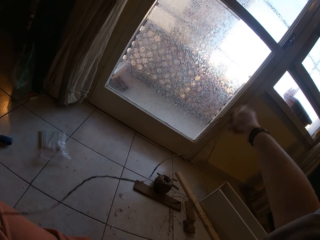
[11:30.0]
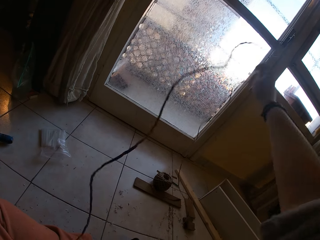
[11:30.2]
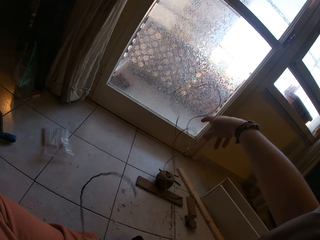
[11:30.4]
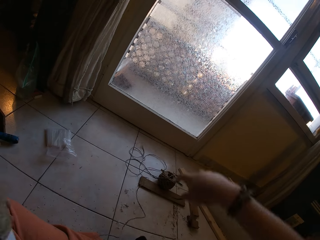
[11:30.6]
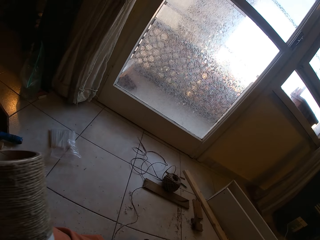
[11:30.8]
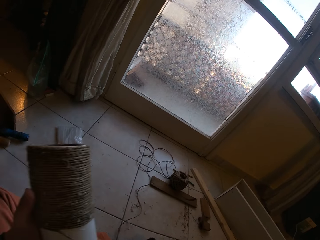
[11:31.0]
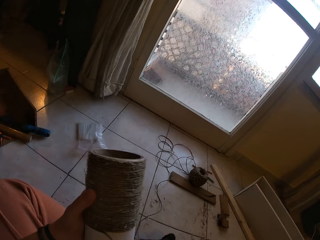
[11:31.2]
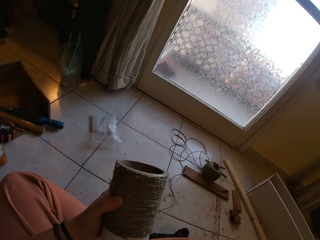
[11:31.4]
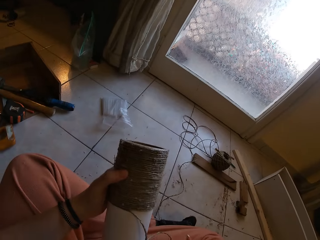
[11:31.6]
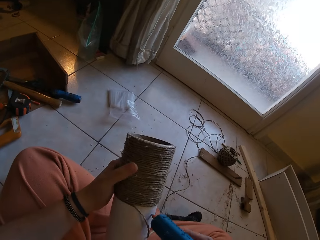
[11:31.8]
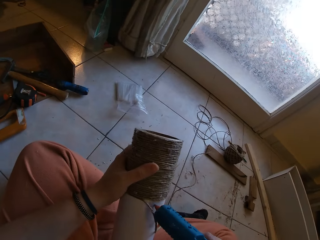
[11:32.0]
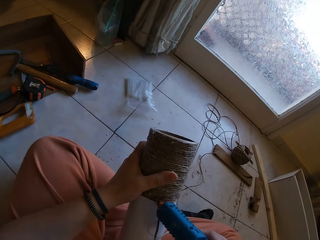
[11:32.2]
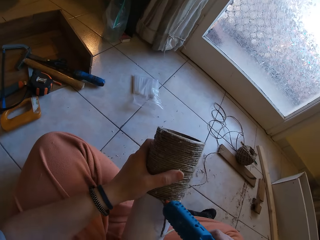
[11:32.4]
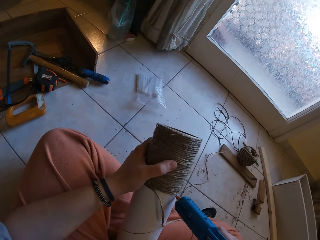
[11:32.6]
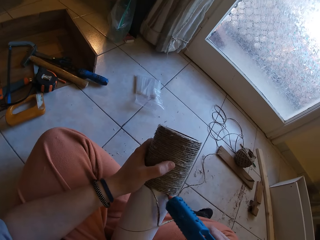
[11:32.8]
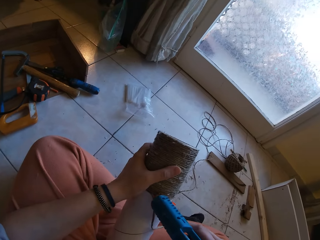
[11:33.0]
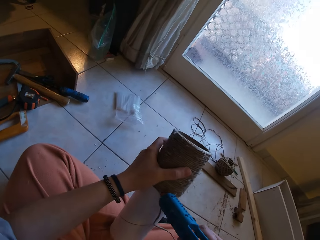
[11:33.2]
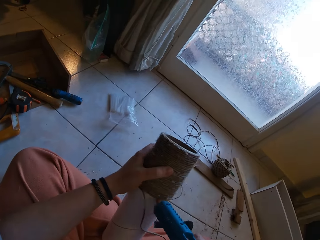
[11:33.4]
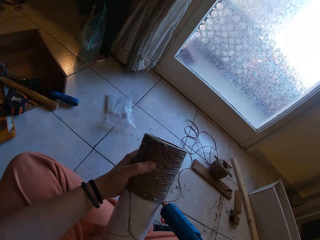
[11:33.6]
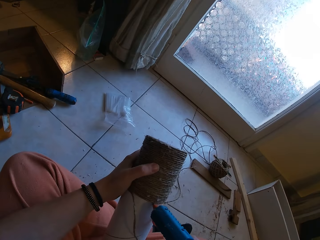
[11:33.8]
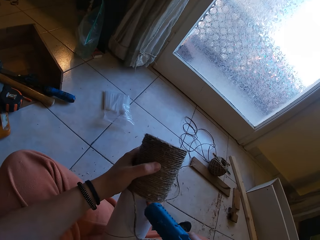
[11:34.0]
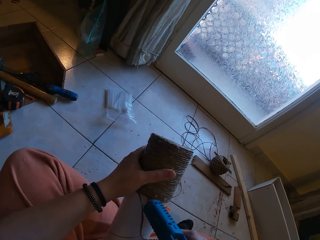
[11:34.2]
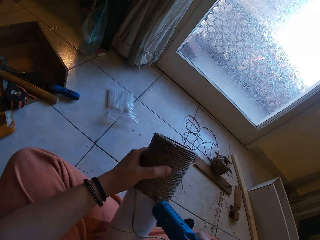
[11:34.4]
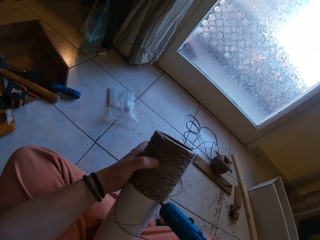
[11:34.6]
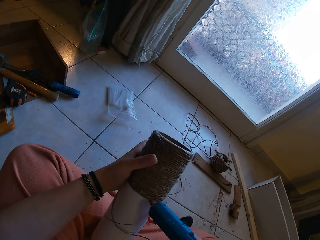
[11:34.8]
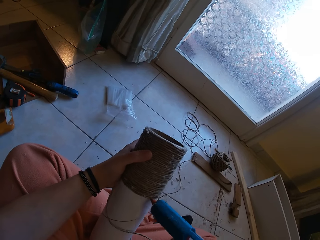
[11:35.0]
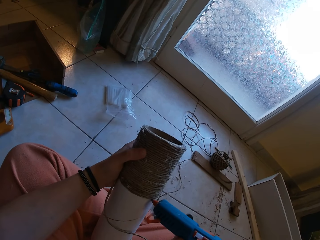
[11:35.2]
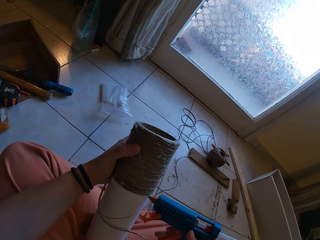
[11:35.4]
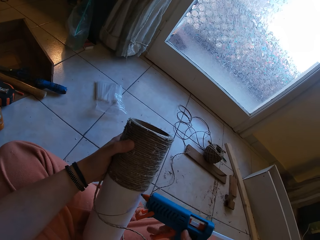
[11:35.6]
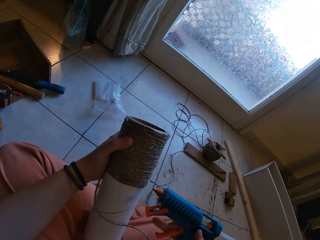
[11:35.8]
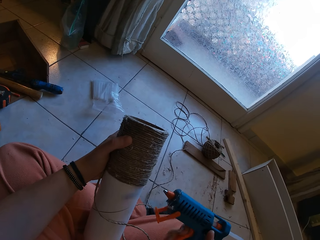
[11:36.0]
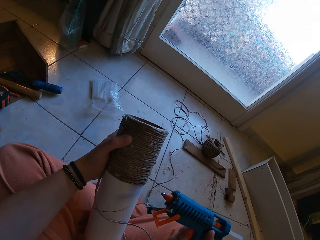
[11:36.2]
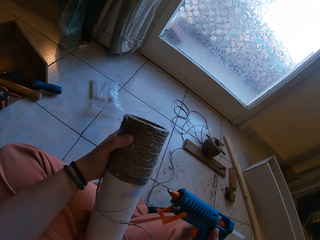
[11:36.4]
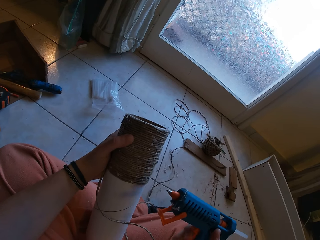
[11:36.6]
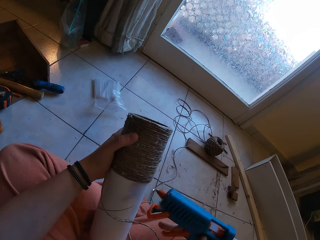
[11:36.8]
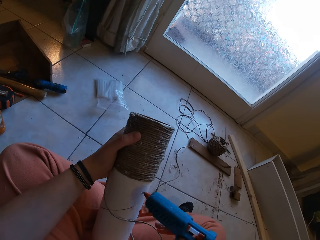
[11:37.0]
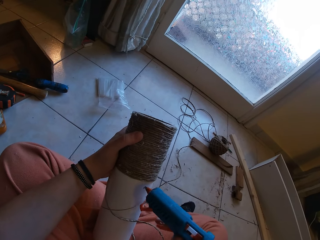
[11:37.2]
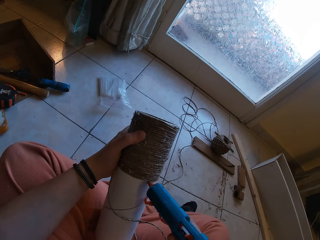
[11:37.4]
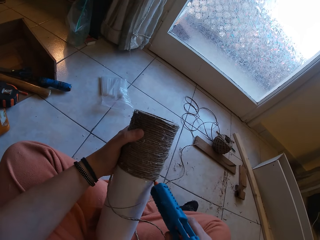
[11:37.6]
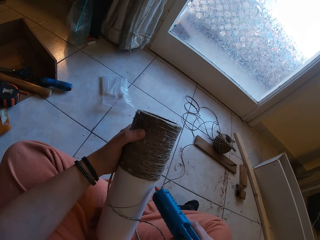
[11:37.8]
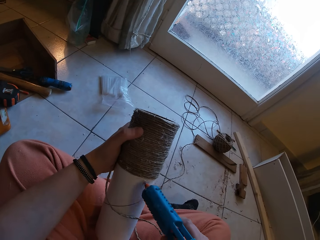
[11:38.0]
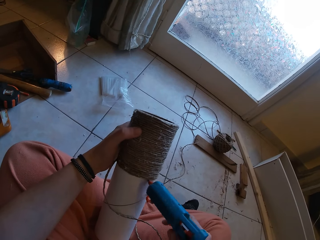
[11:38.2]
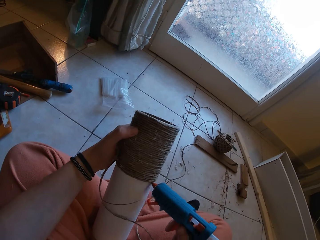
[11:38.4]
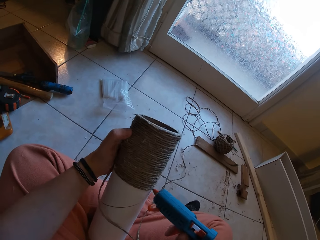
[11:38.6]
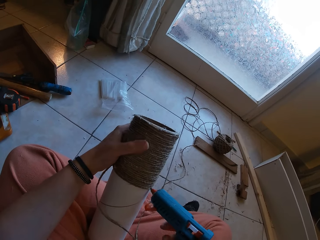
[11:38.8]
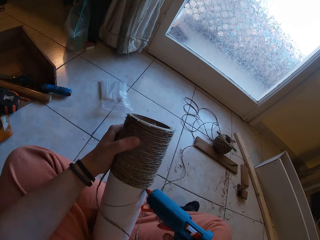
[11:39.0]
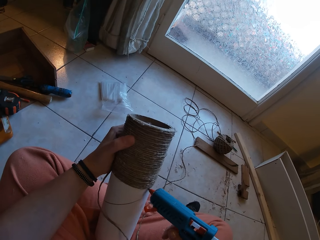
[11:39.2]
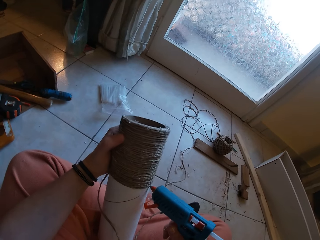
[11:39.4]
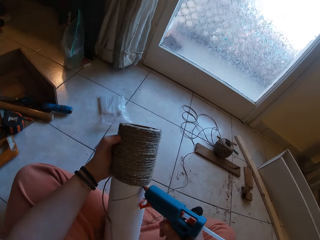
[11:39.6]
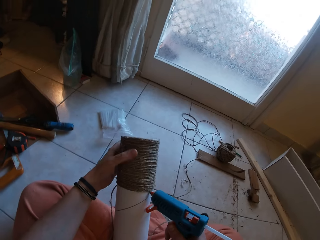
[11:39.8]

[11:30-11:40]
The camera wearer applies glue on the yarn with a glue gun in his right hand.

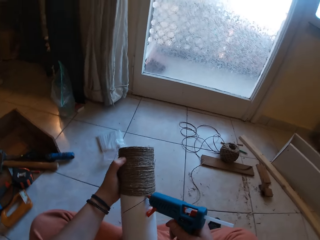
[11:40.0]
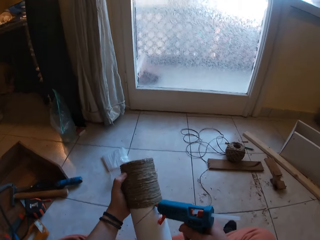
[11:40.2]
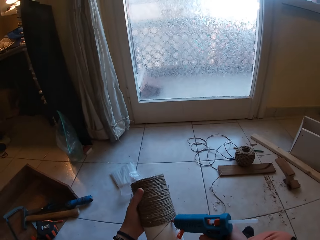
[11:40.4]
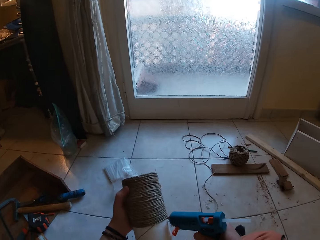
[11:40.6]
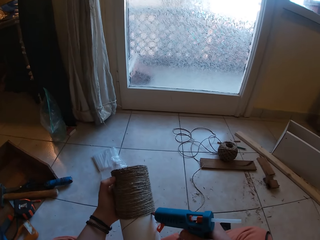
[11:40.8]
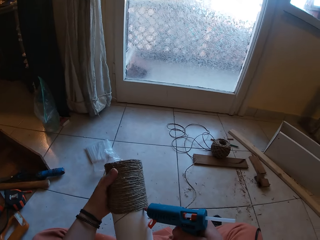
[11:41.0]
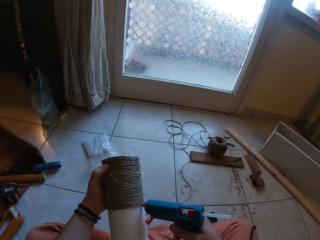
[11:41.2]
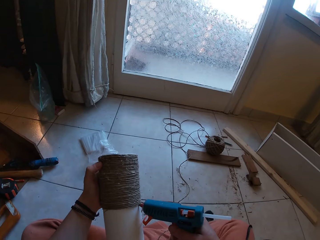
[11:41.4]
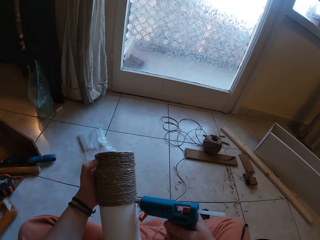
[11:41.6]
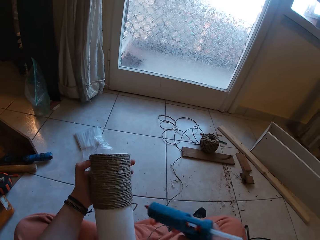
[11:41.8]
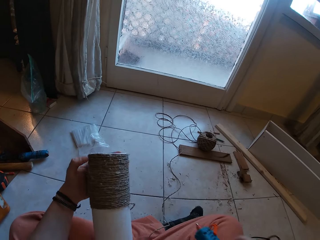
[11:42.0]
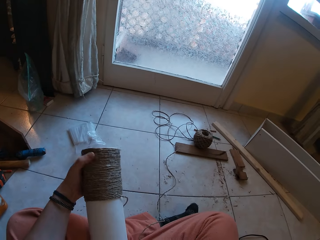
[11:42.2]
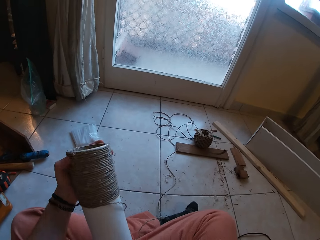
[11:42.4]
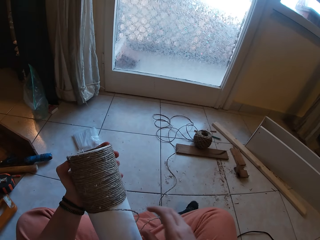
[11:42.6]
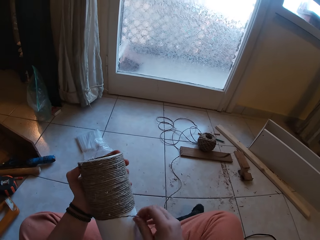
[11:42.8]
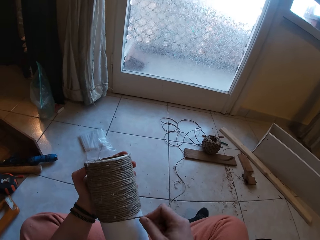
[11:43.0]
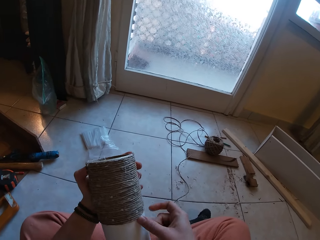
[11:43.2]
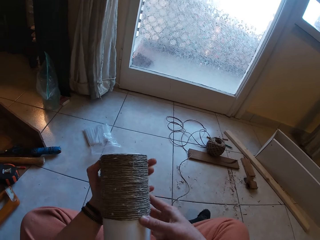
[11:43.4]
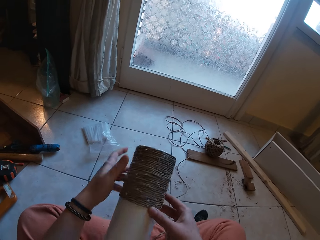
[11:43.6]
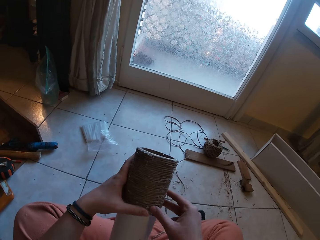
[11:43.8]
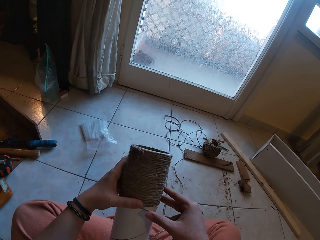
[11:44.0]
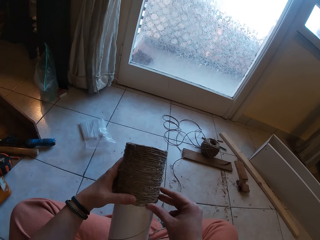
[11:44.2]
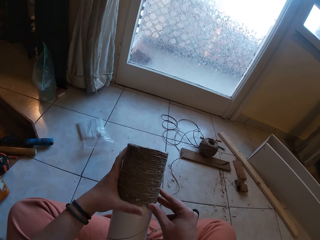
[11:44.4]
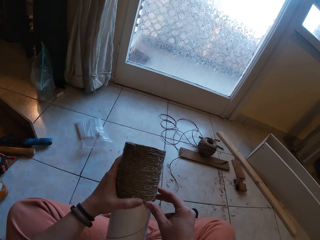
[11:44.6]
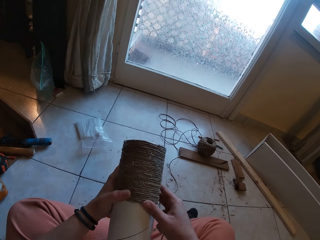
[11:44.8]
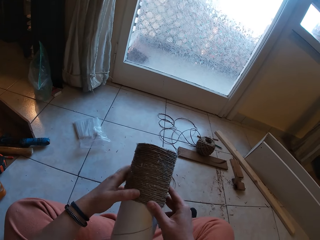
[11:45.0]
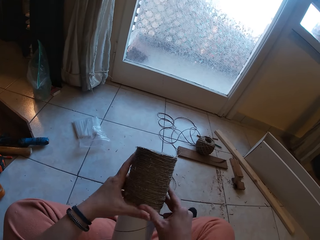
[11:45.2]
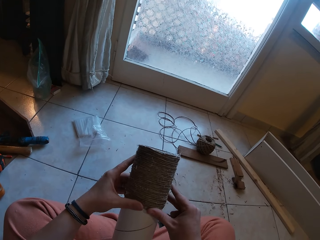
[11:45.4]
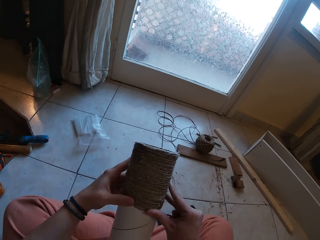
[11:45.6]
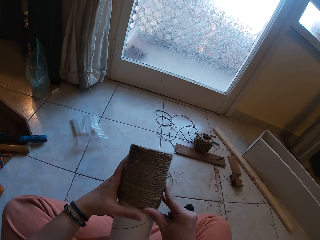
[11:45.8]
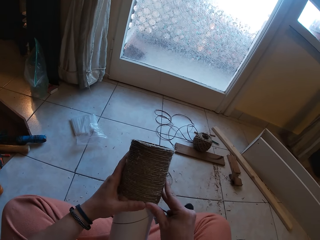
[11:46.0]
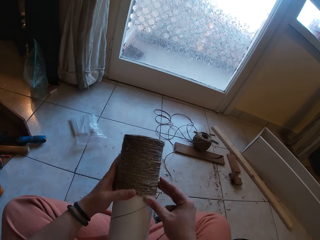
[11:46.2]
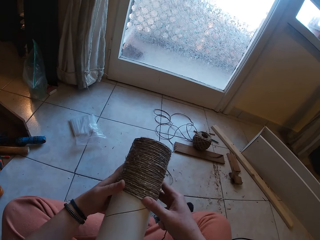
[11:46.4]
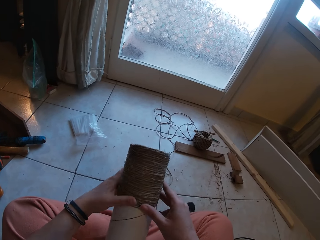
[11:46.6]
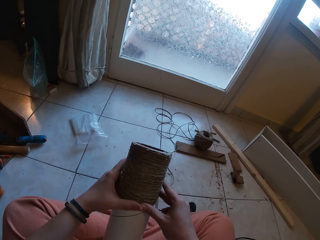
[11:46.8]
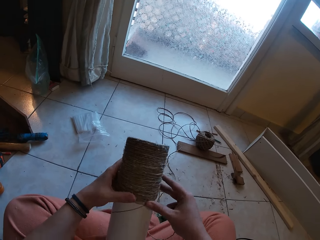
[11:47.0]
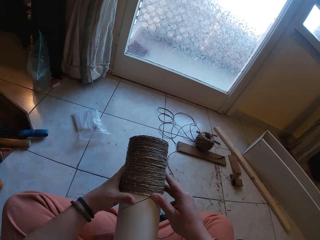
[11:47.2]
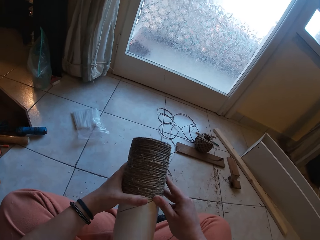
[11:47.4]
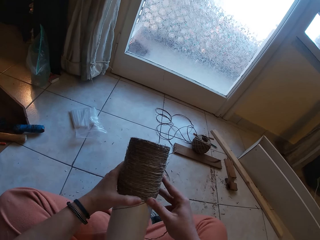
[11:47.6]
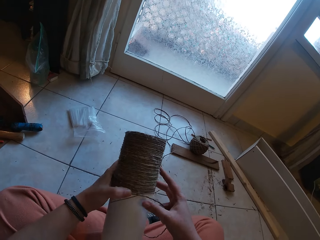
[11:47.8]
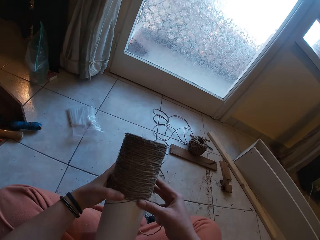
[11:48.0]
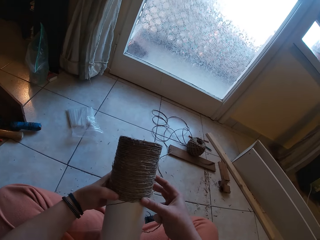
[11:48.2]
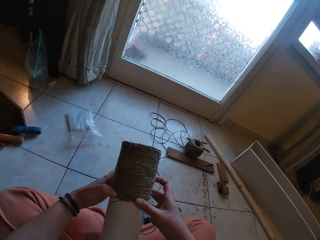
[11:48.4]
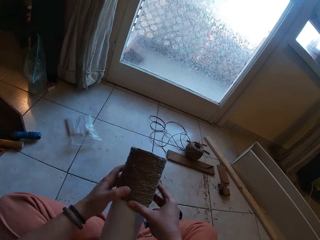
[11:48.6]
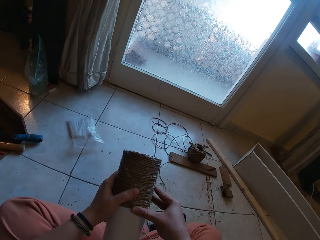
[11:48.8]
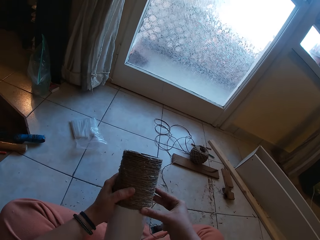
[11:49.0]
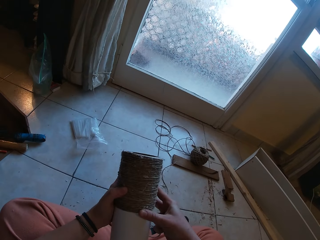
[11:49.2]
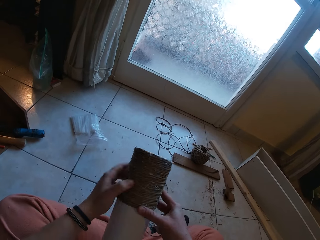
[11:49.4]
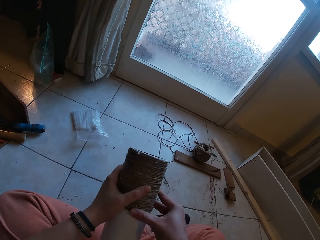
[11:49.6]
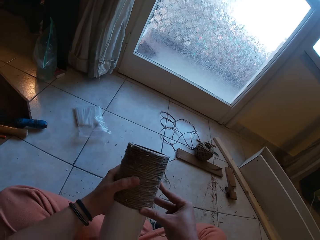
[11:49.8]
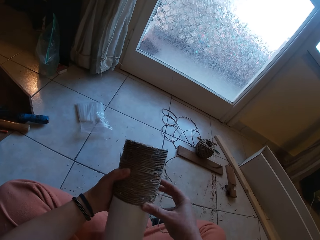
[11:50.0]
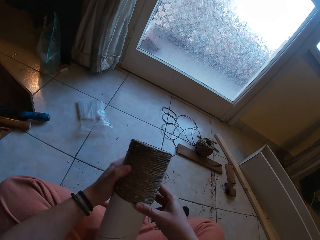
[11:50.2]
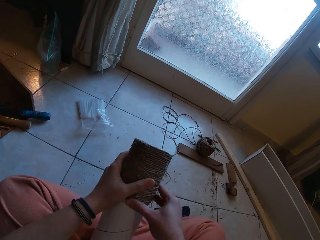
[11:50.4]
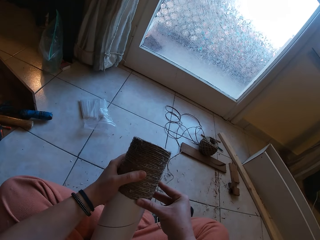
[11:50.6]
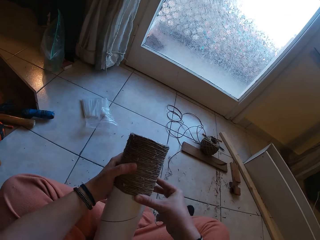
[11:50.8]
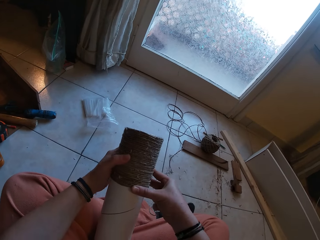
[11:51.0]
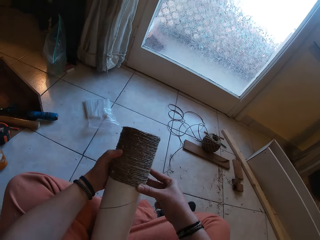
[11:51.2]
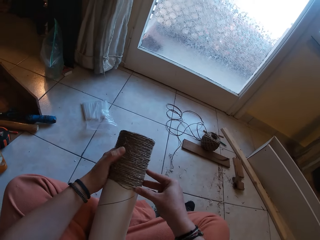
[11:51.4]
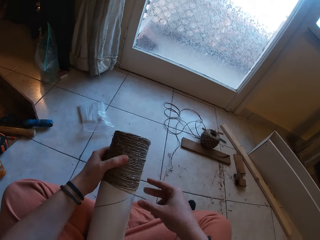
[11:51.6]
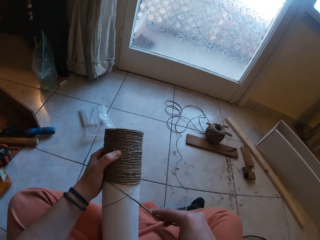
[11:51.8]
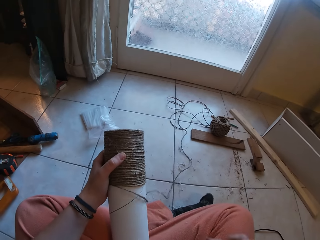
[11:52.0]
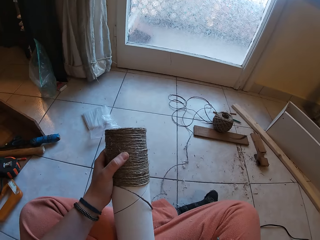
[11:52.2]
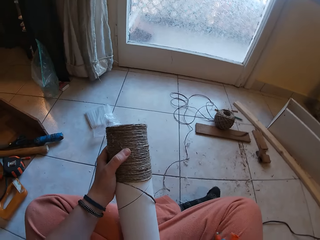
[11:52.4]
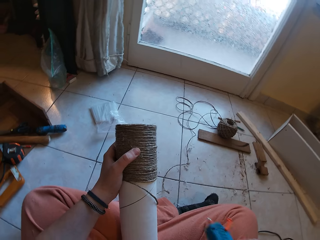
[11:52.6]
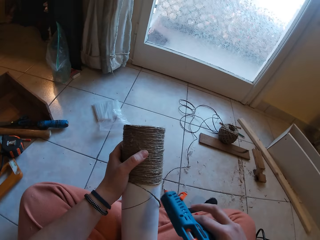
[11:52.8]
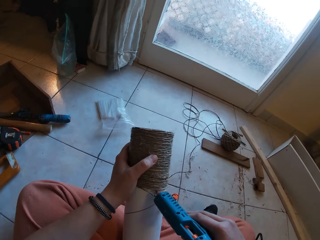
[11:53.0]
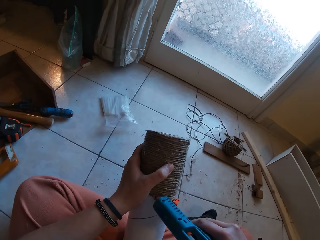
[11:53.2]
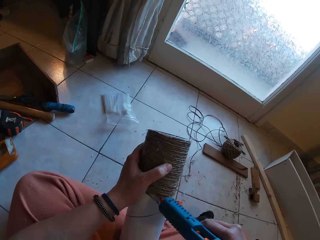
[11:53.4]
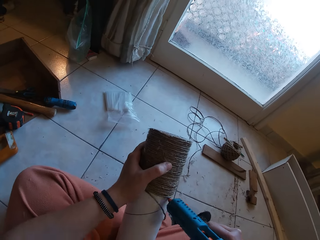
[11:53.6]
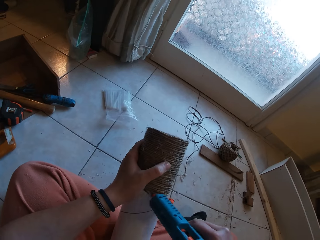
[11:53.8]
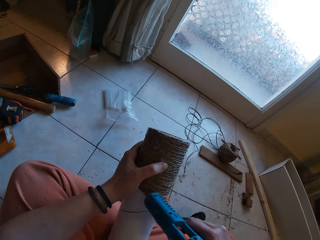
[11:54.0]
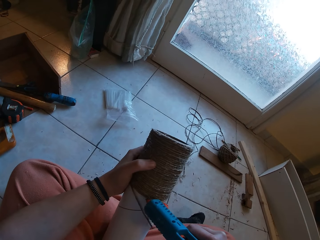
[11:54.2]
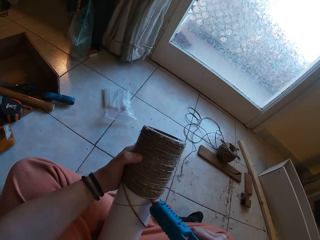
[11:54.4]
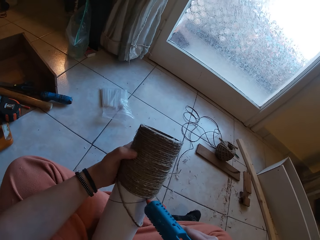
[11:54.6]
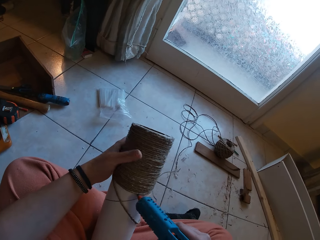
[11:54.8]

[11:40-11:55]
The camera wearer drops the glue. He glues the yarn around the yarn cylinder gently with both hands. He rolls the rope around the box. He applies glue on the yarn with a glue gun in his right hand.
